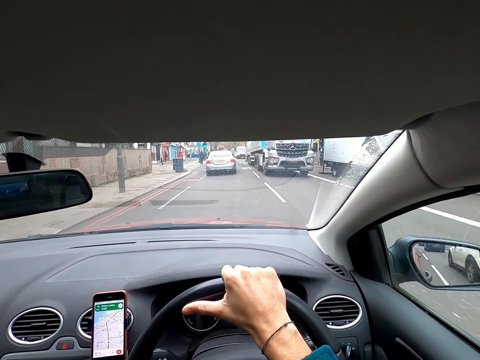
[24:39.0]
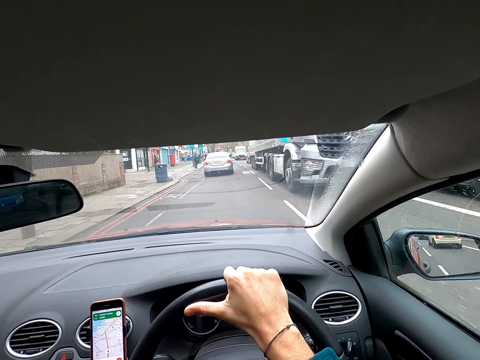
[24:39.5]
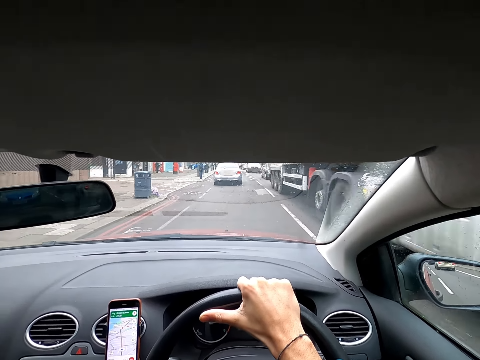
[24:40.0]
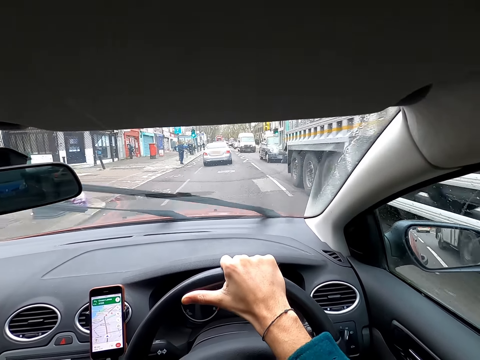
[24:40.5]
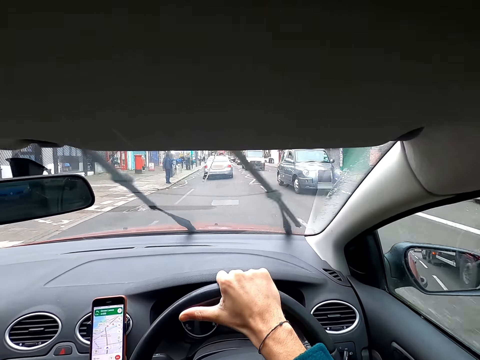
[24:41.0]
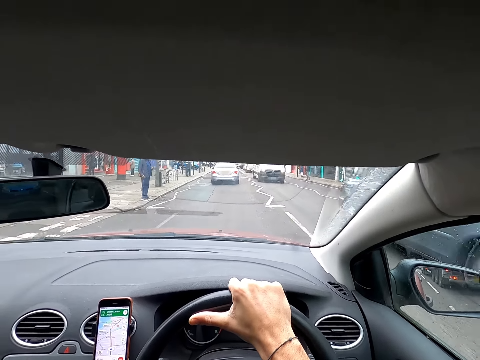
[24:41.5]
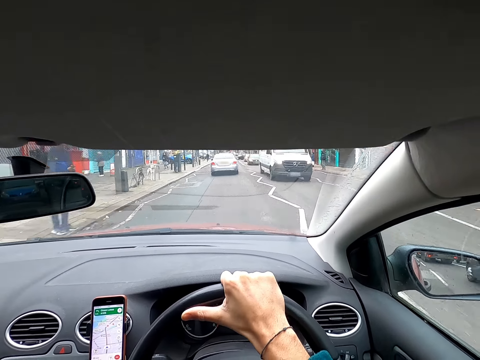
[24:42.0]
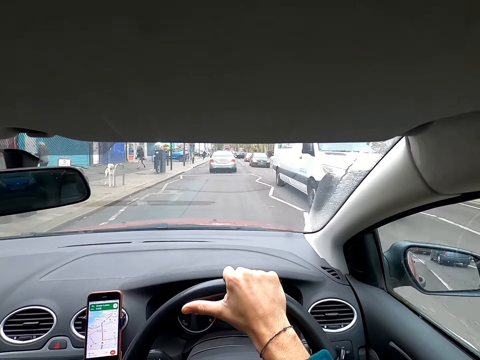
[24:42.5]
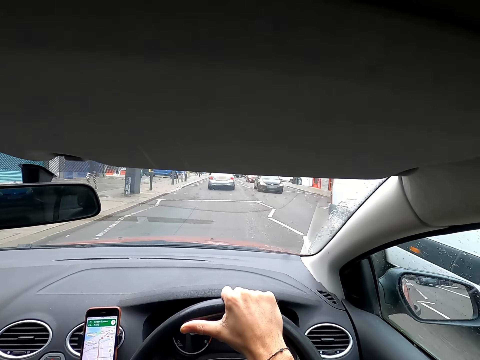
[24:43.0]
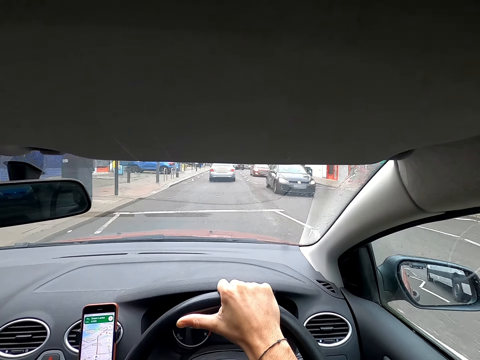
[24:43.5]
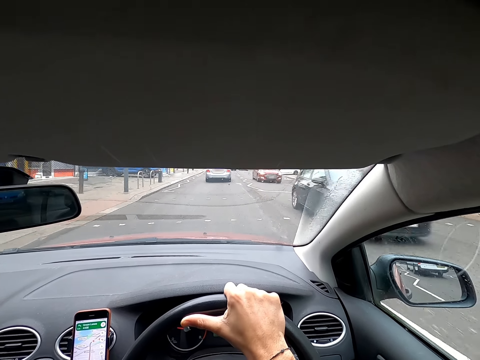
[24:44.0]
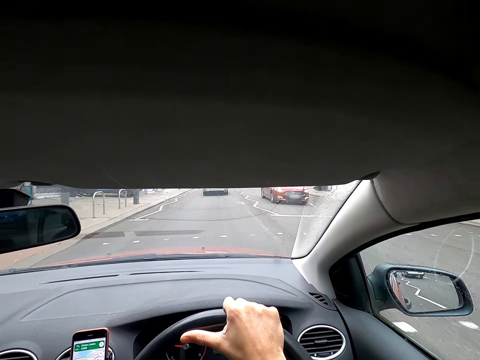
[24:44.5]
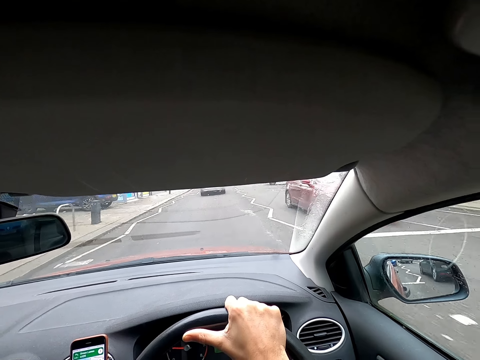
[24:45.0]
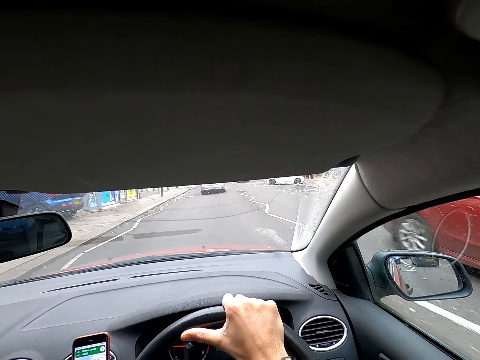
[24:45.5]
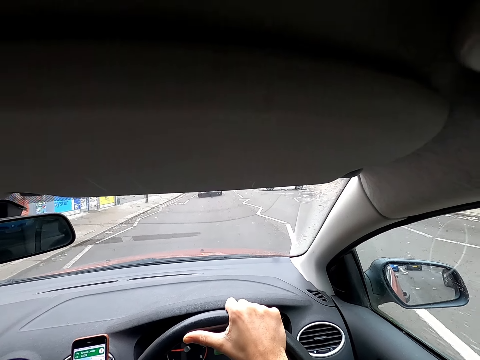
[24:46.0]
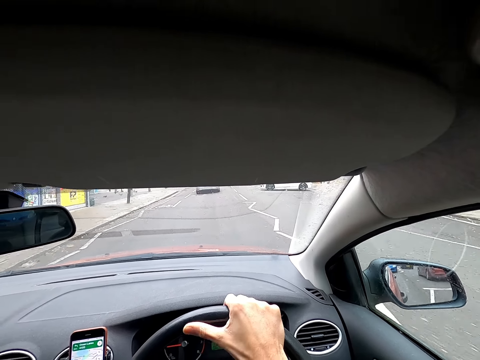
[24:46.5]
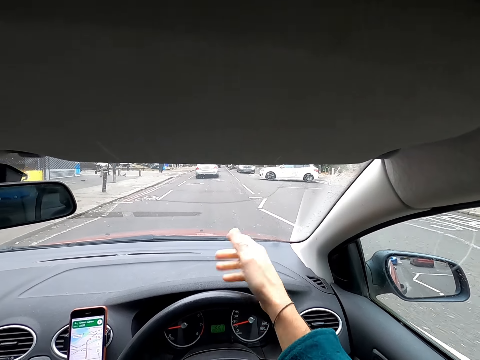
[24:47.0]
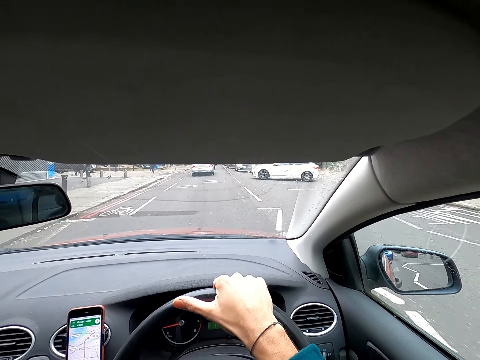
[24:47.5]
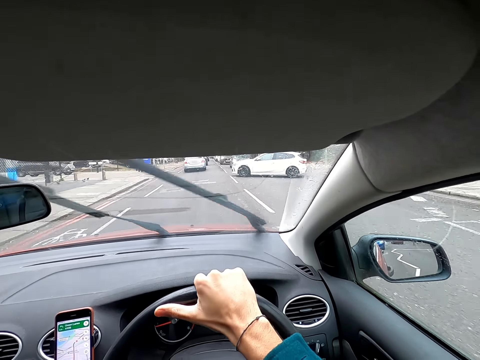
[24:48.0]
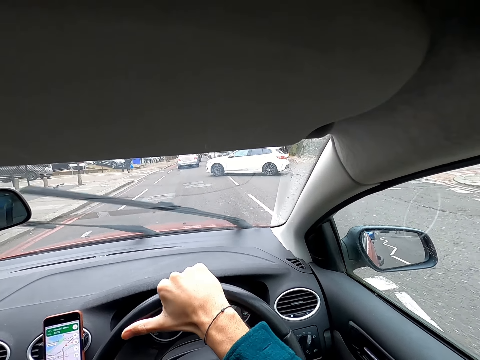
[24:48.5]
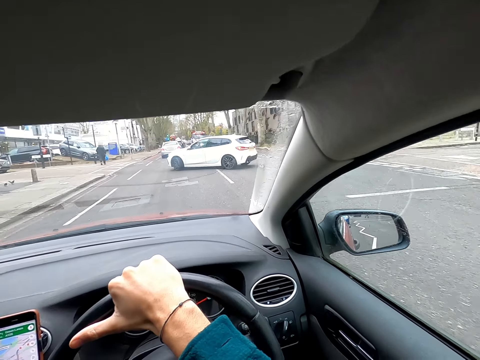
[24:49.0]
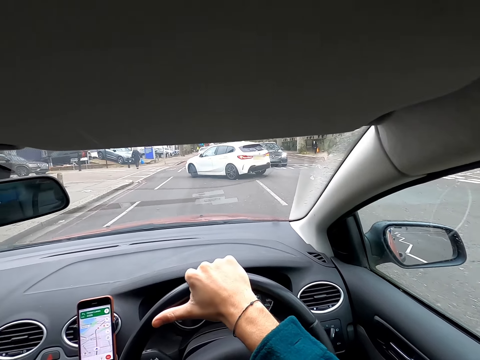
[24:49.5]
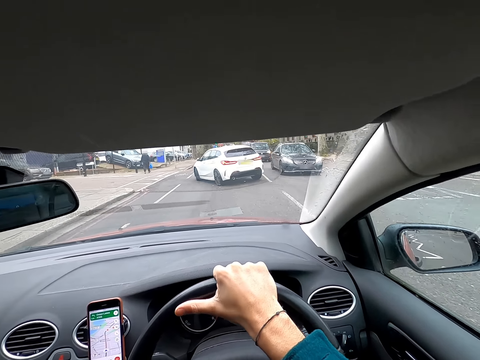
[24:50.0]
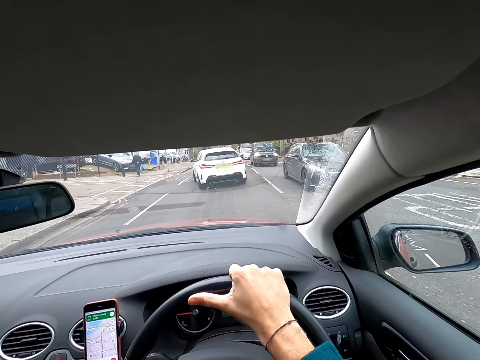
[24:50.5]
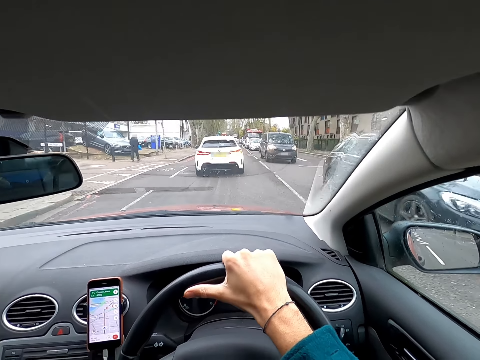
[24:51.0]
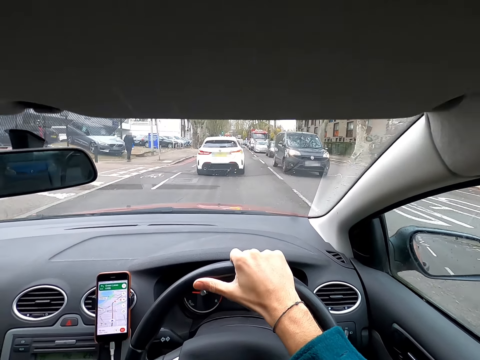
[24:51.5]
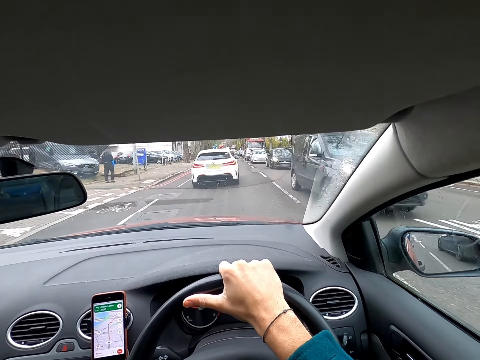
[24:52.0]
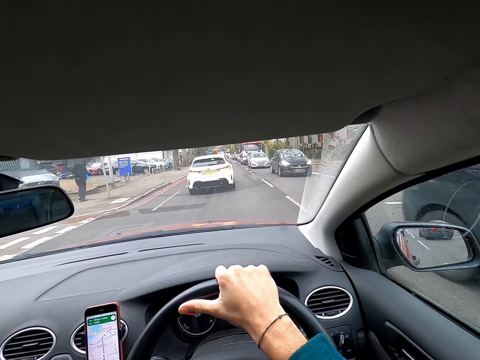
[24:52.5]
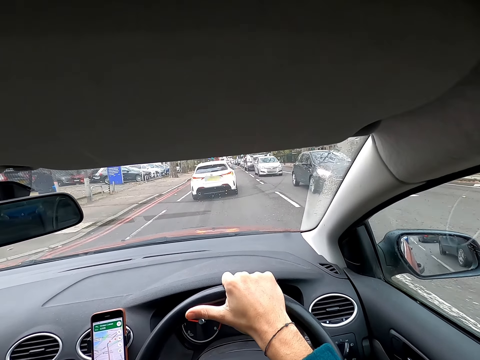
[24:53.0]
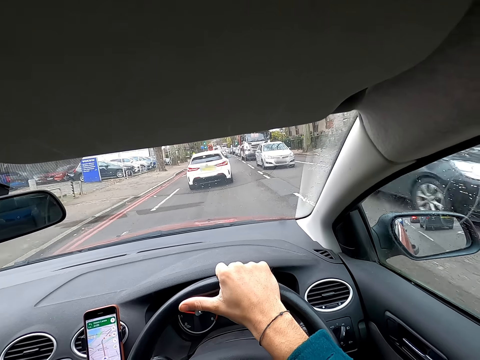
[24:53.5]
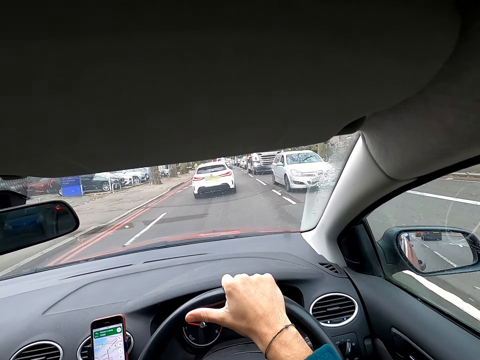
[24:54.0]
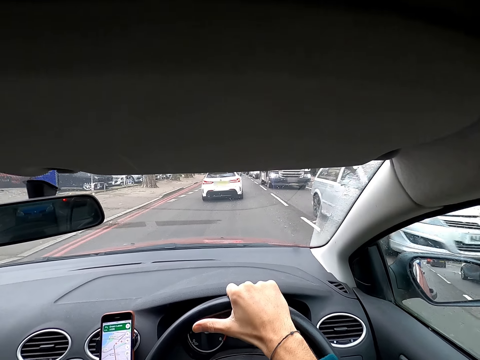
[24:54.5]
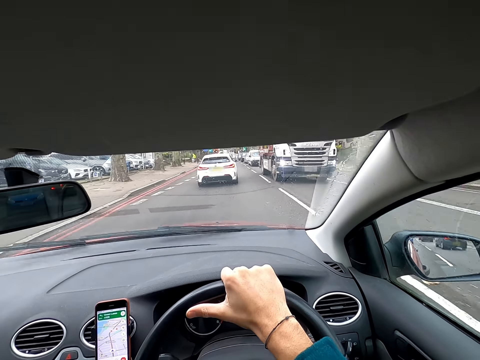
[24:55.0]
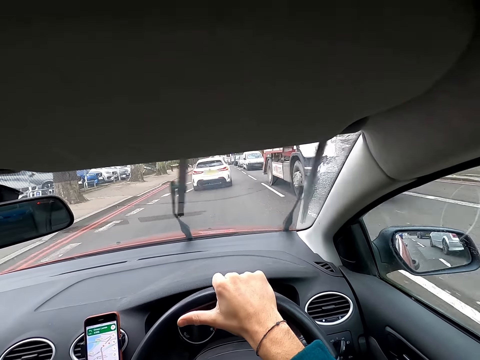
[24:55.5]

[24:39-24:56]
The camera wearer drives past a white truck. They drive past a black car. They drive past a white bus. They drive past a black car. They drive past a red car. They drive past a black car repeatedly. They drive past a white car.

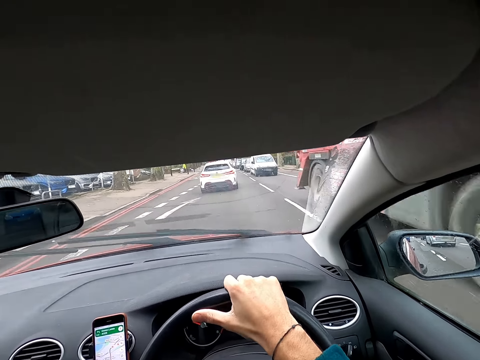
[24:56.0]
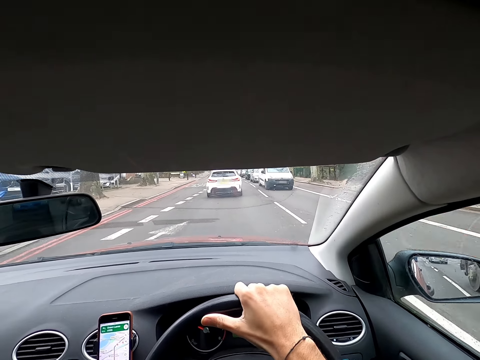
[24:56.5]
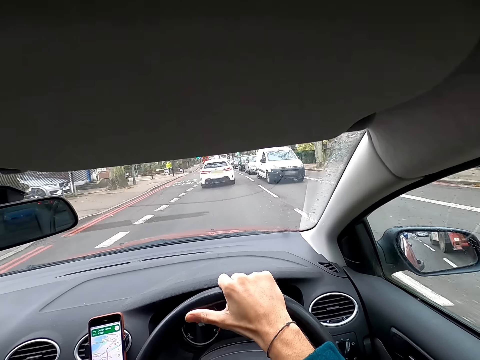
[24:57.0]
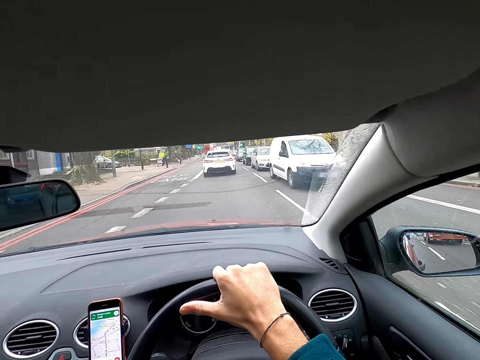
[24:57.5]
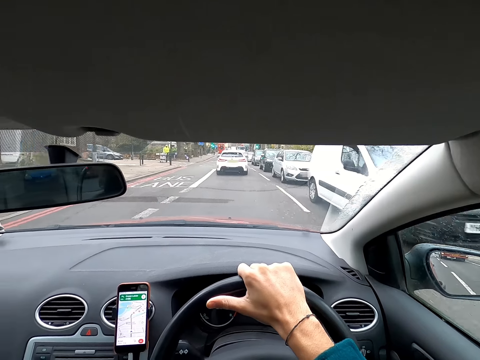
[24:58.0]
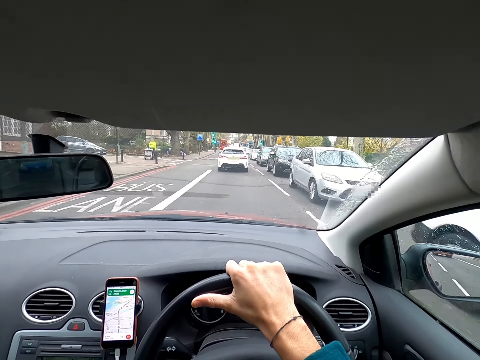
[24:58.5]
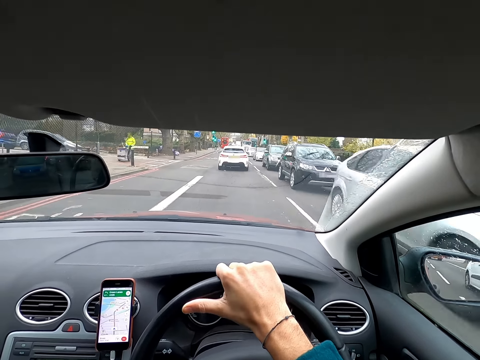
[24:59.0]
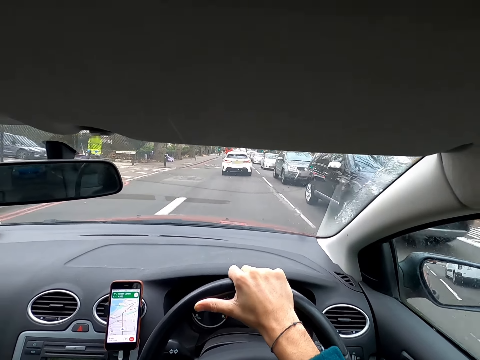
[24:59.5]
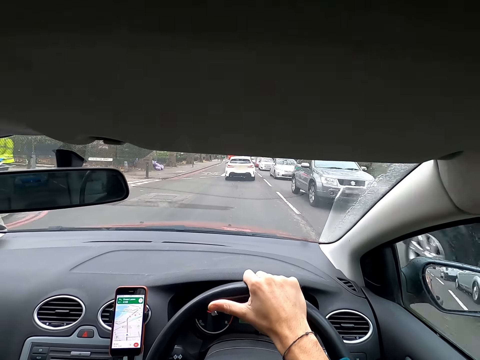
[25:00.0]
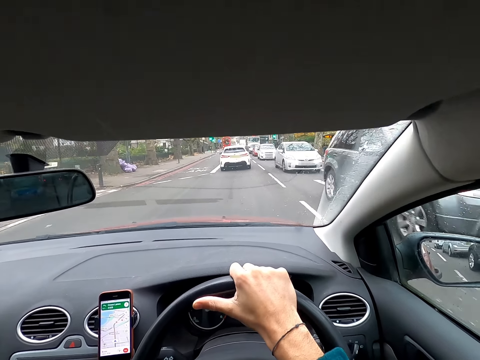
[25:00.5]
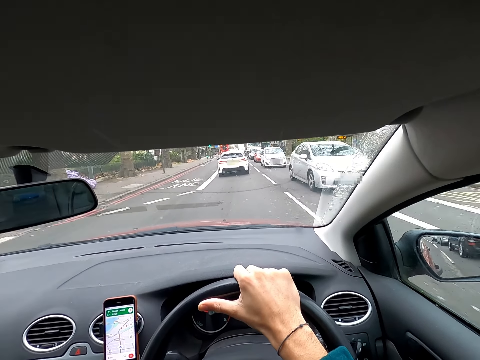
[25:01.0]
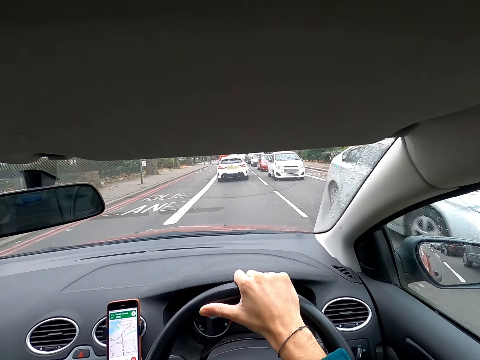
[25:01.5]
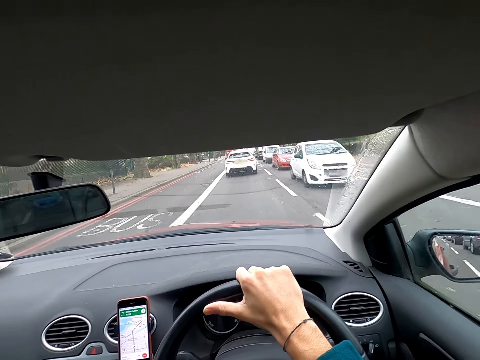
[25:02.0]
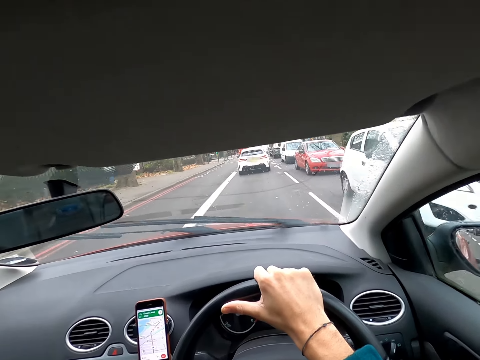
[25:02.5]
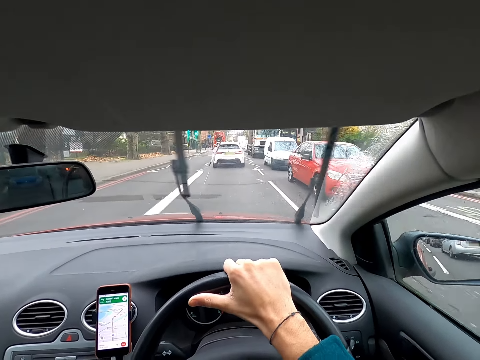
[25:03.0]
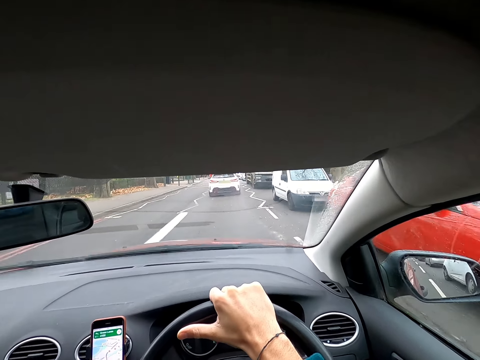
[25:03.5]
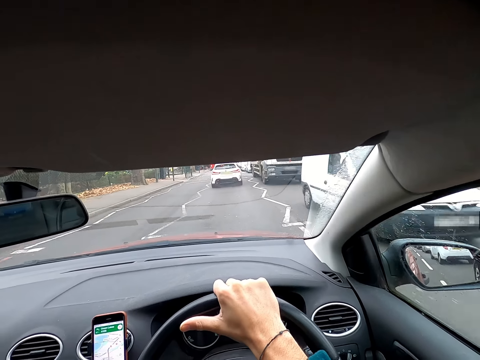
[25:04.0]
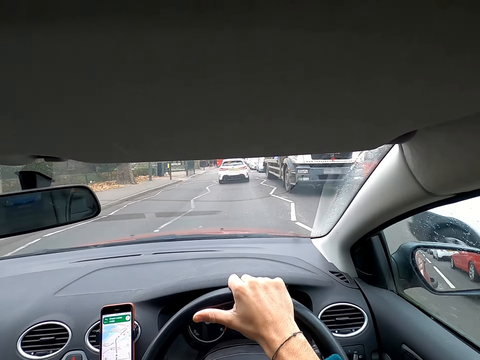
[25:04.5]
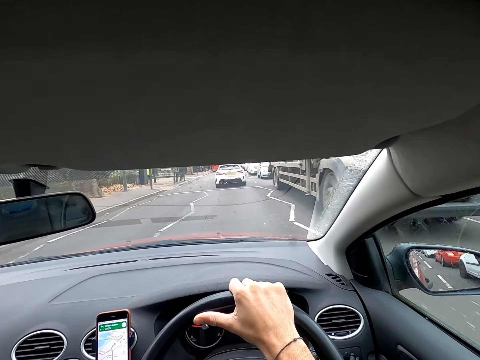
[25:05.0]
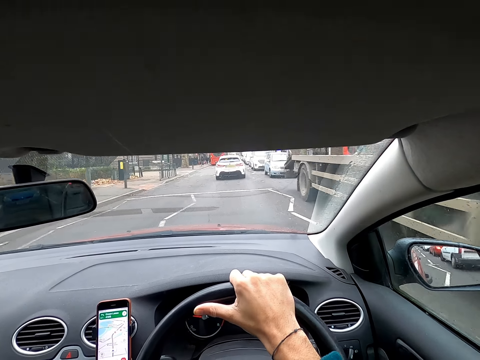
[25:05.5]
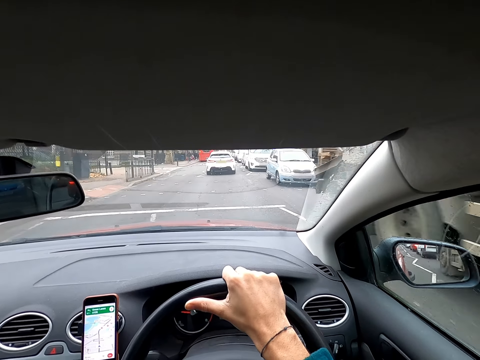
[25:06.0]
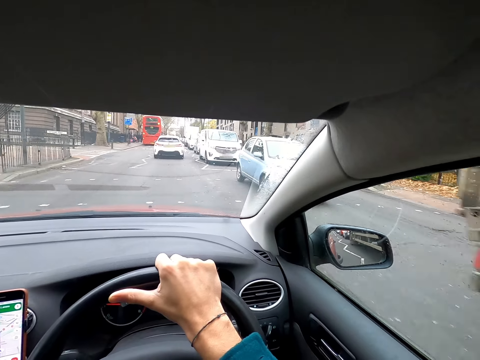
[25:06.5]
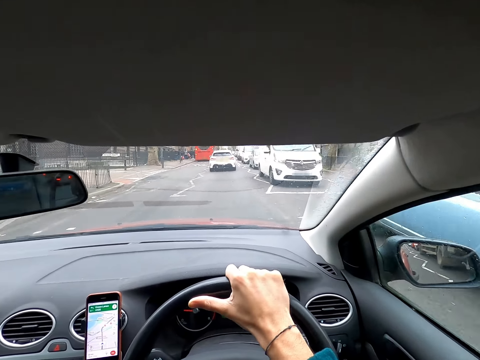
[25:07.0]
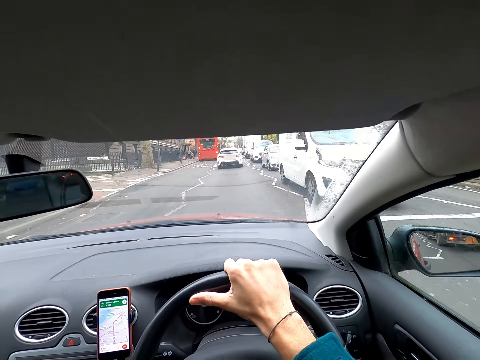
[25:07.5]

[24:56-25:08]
The camera wearer drives past a white truck. They drive past a white bus, a white car, a black car, an ash car. They drive past a white car. They do so again. They drive past a red car, a white bus, a white truck. They drive past a blue car.
